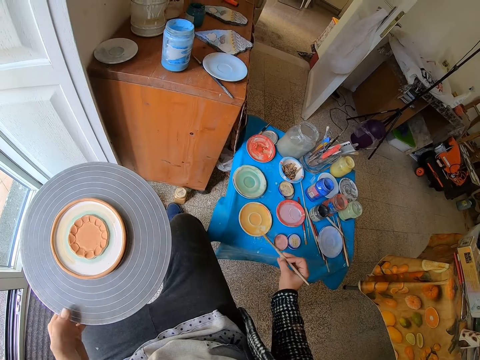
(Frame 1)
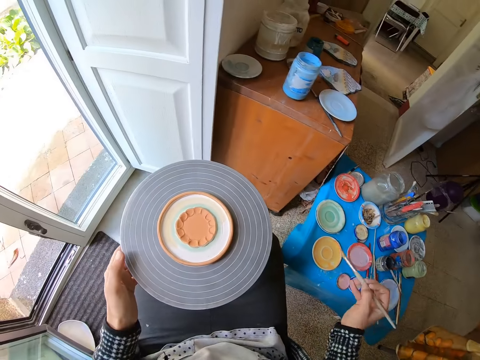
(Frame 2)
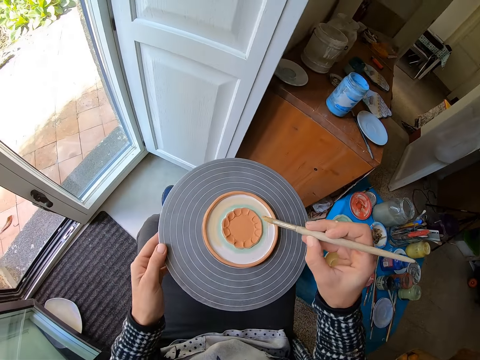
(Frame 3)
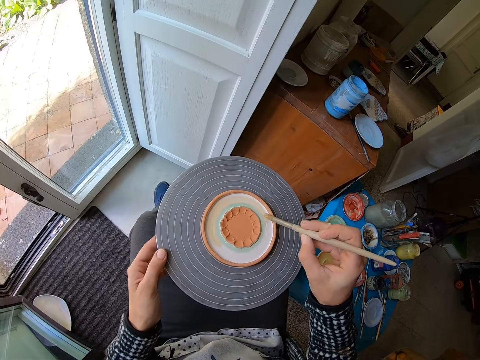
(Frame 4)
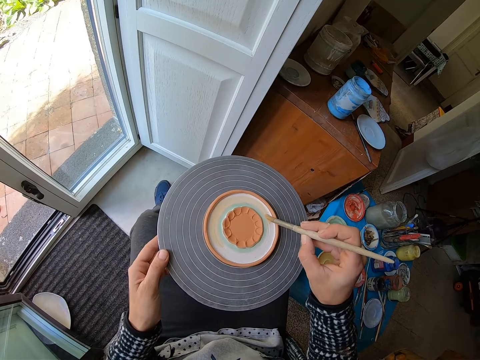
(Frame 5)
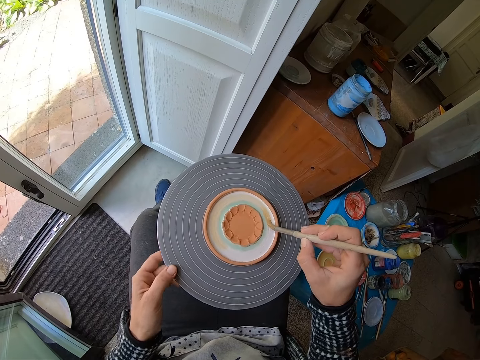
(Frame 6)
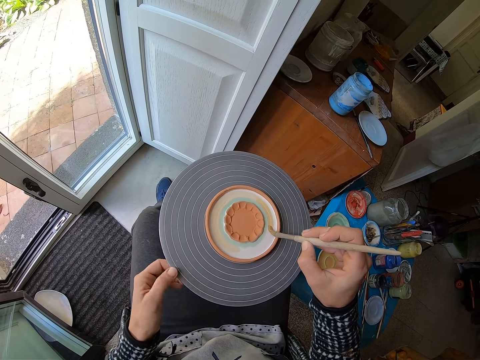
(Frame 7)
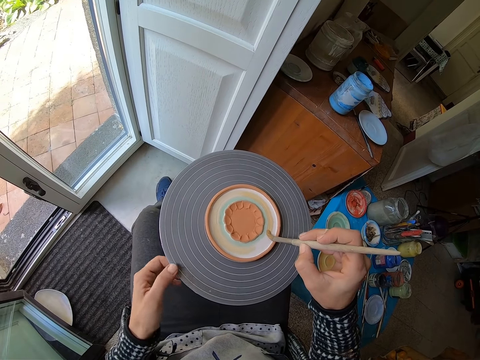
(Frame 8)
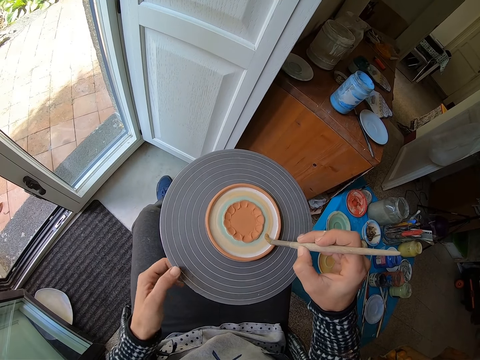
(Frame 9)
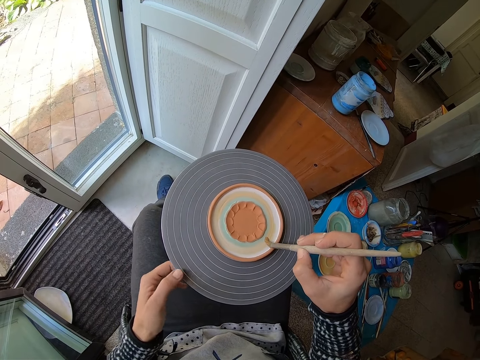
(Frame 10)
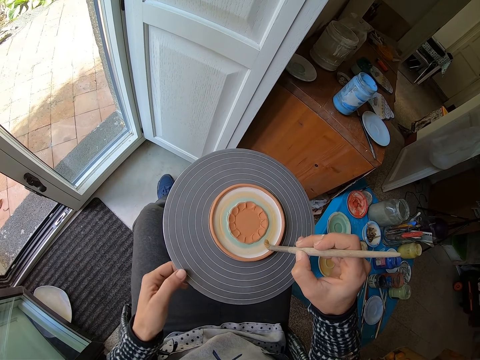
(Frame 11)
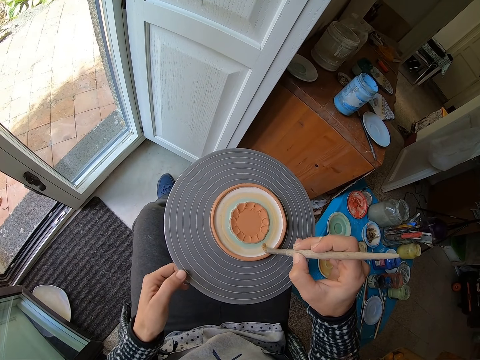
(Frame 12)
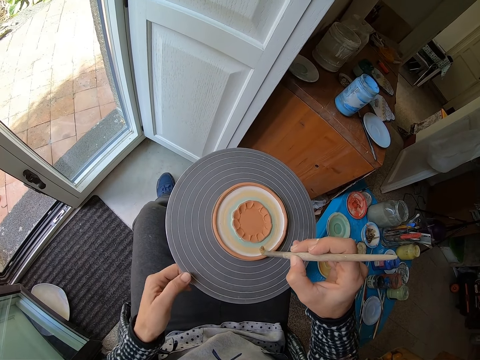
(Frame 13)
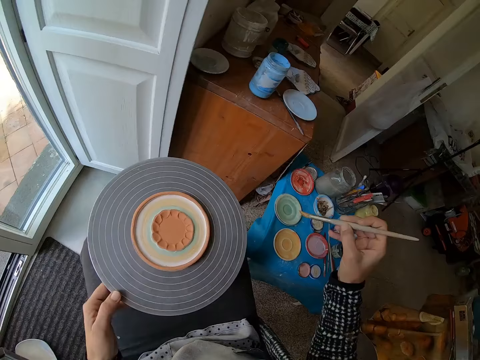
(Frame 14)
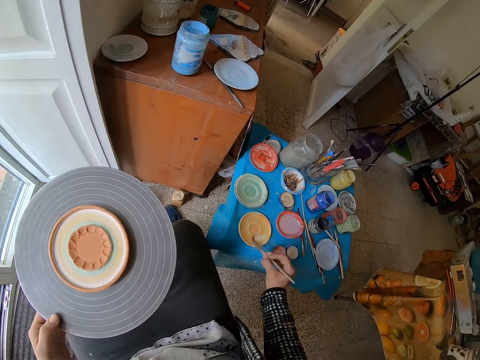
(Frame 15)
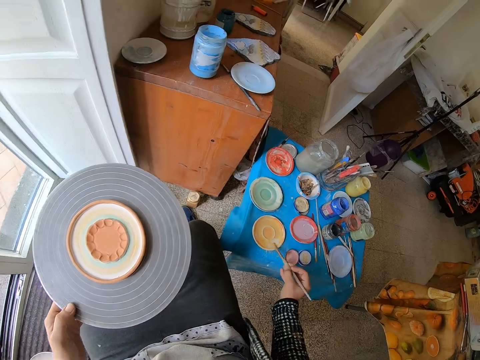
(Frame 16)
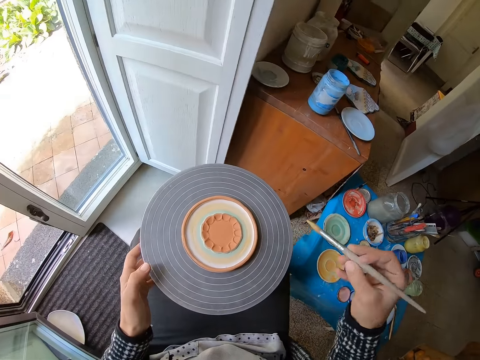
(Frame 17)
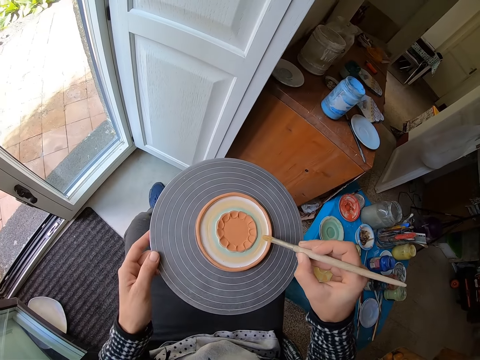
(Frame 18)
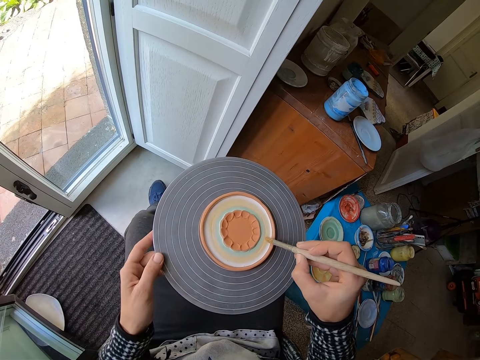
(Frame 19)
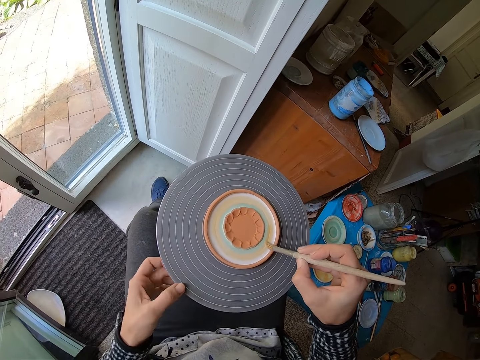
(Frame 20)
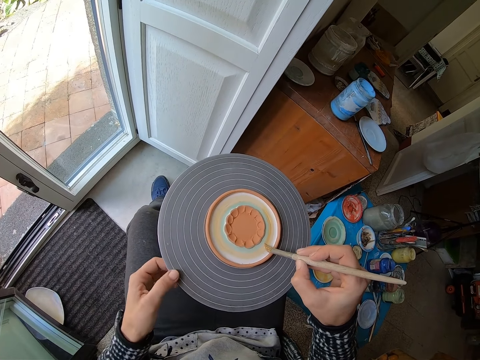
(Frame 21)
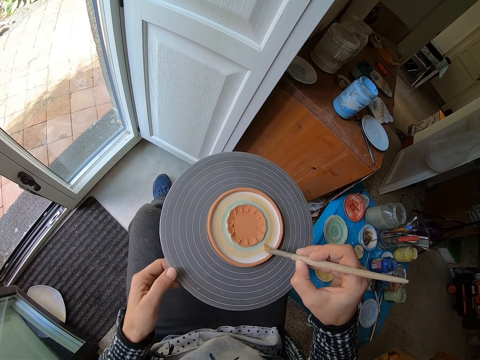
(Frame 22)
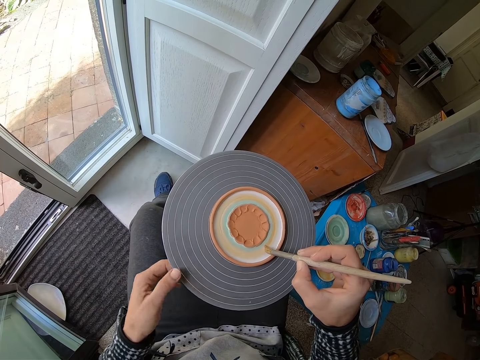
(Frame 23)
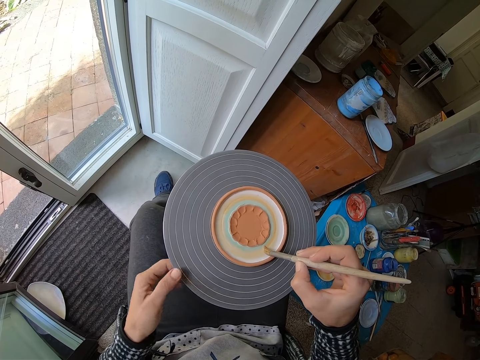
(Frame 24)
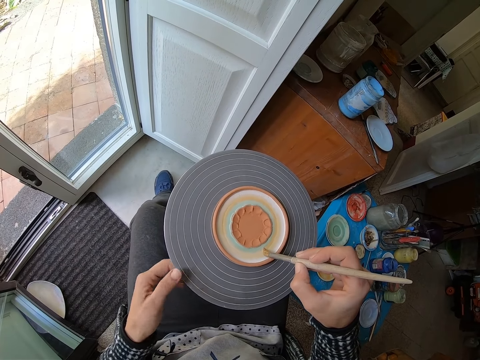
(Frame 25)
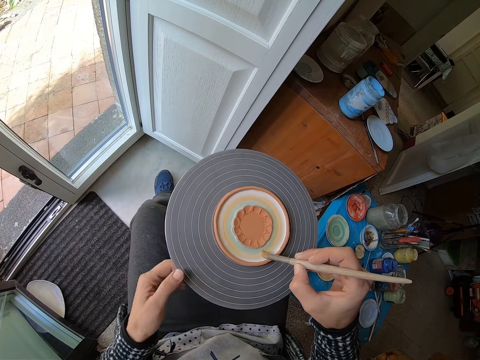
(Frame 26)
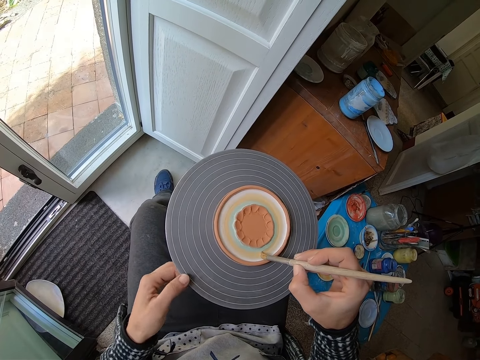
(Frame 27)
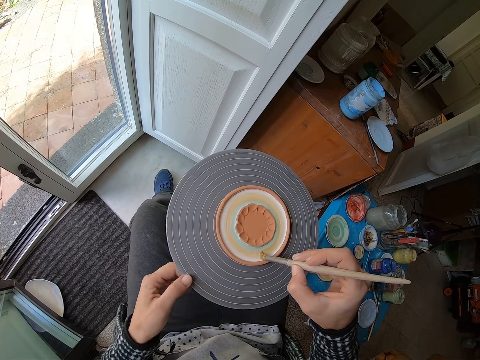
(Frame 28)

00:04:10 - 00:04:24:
The camera wearer dabs the paintbrush on the edge of the paint tray with his right hand. He paints the surface of the ceramic art with the paintbrush in his right hand. He rolls the rolling table with his left hand. He mixes the paint in the paint tray with the paintbrush in his right hand. He paints the surface of the ceramic art with the paintbrush in his right hand. He rolls the rolling table with his left hand.

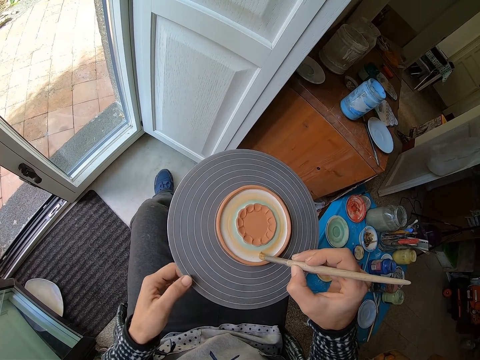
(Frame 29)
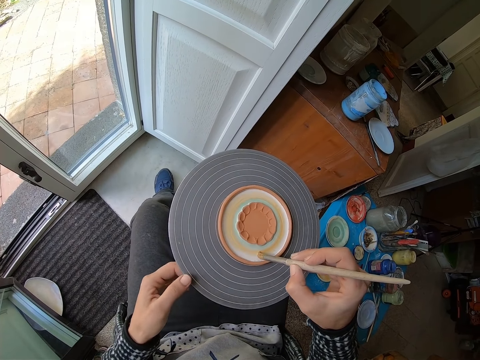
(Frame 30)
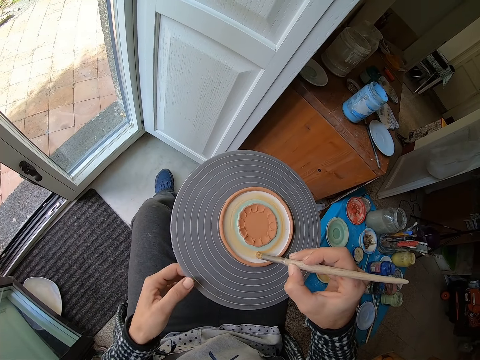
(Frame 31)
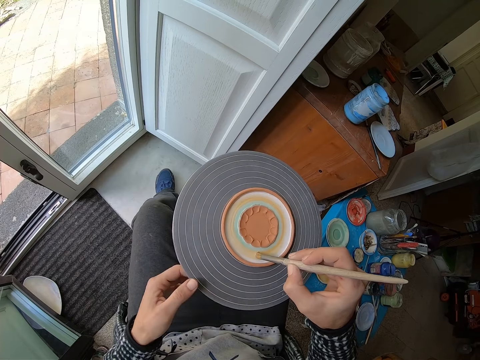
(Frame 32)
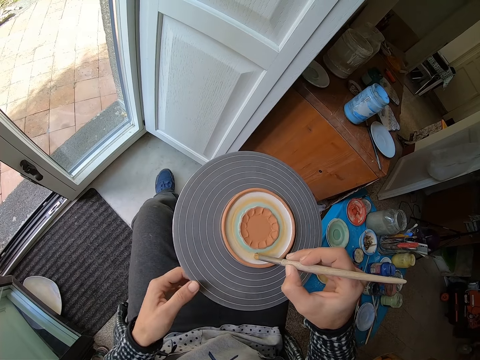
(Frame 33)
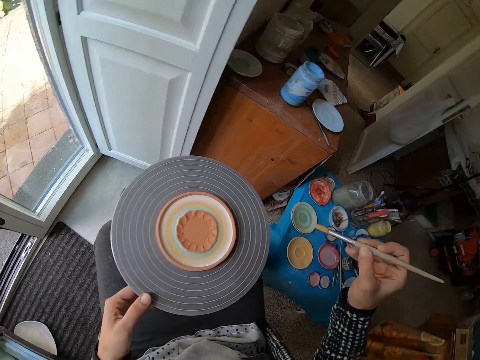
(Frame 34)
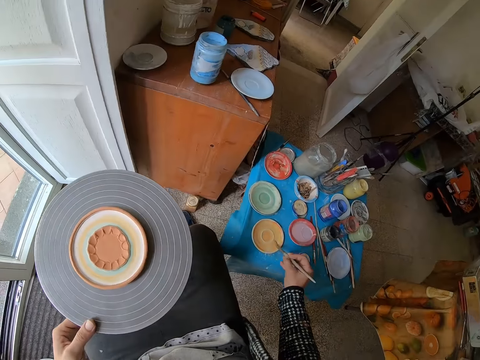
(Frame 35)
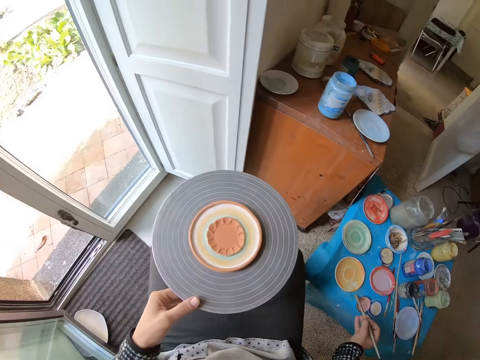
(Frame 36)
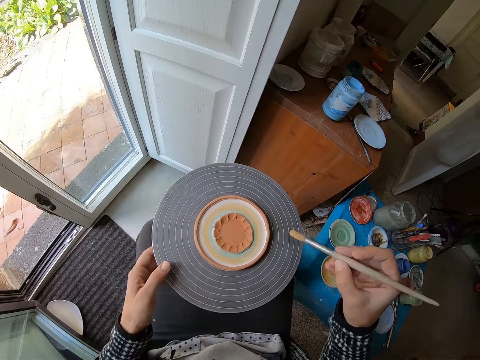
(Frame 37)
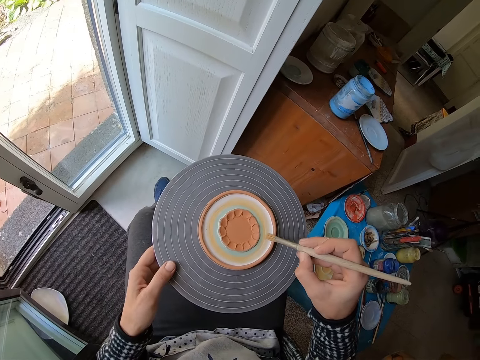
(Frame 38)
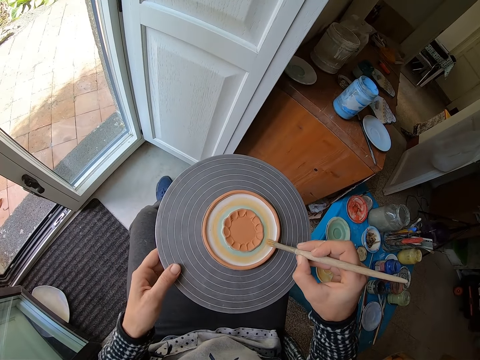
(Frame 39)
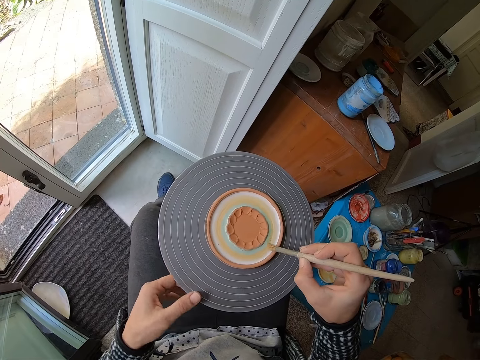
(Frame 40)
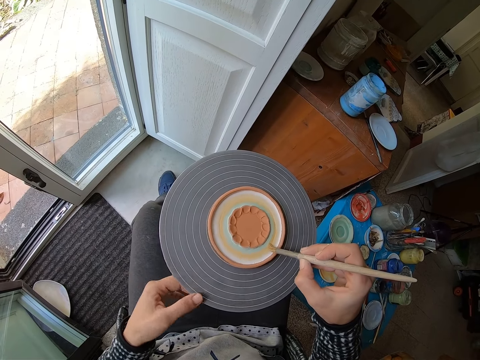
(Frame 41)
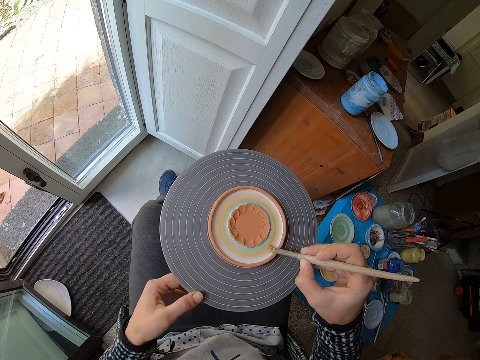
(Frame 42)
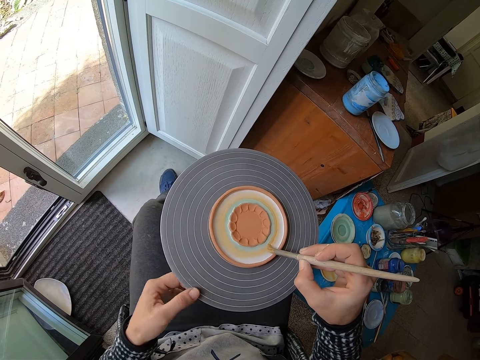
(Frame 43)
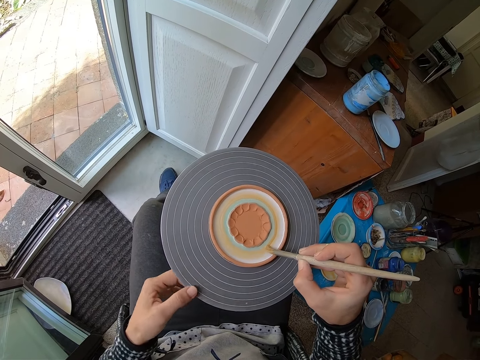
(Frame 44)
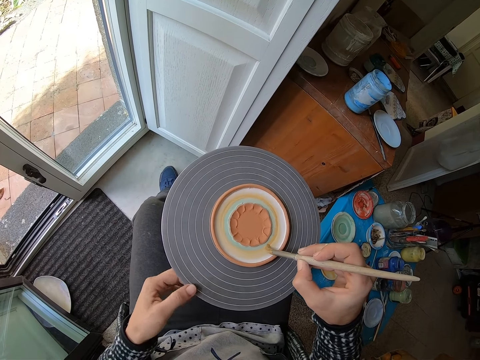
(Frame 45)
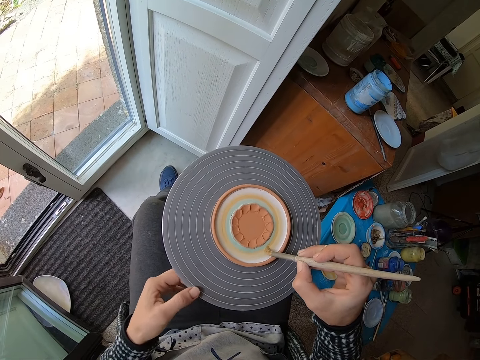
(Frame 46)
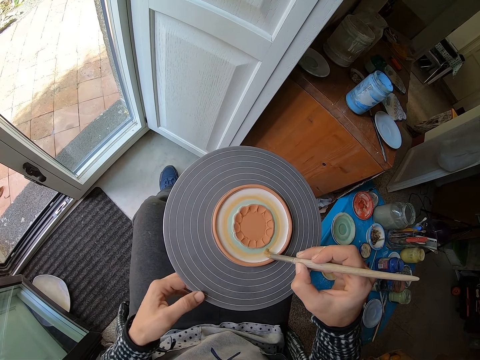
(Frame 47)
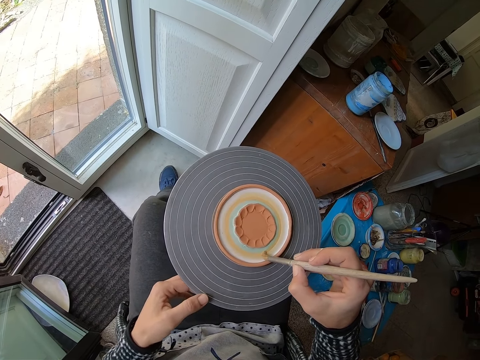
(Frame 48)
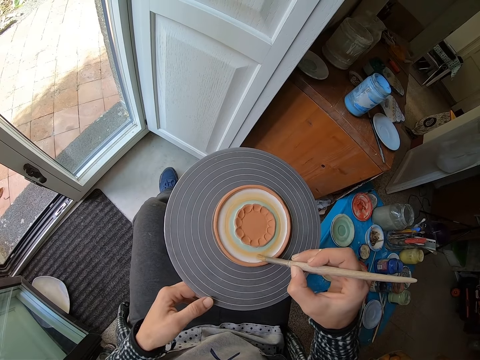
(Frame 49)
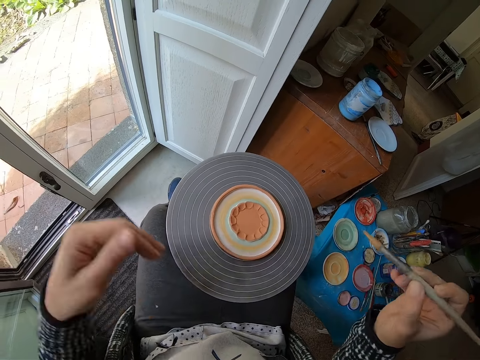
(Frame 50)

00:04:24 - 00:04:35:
The camera wearer mixes the paint in the paint tray with the paintbrush in his right hand. He rolls the rolling table with his left hand. He paints the surface of the ceramic art with the paintbrush in his right hand.
